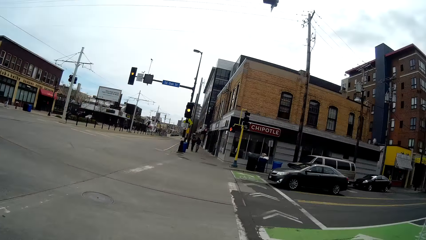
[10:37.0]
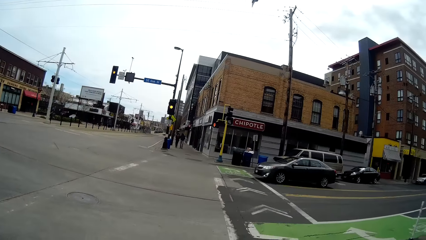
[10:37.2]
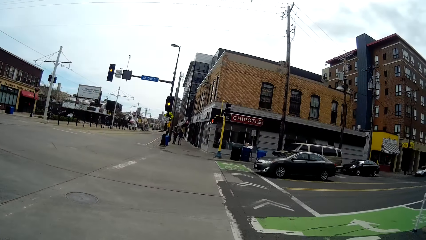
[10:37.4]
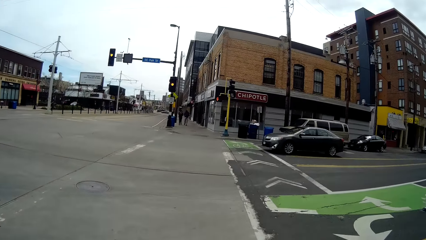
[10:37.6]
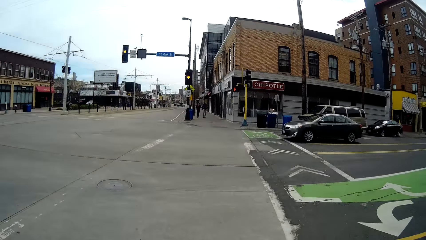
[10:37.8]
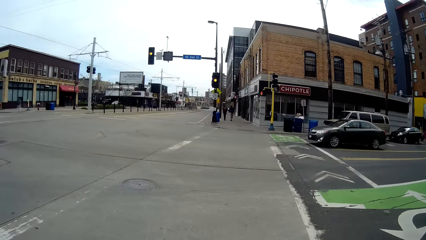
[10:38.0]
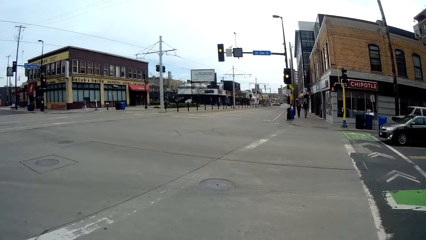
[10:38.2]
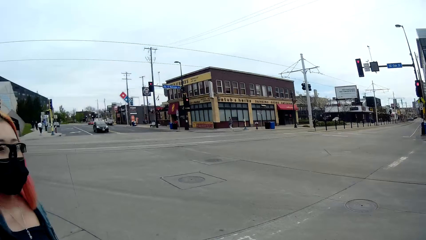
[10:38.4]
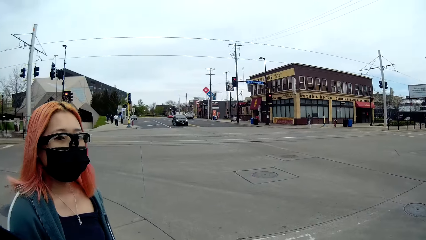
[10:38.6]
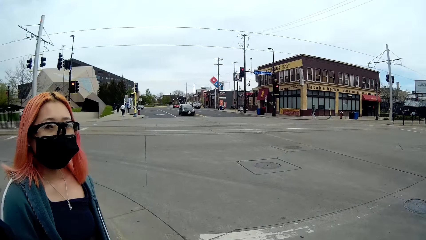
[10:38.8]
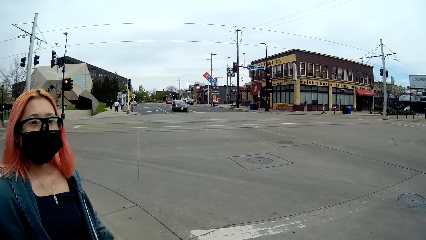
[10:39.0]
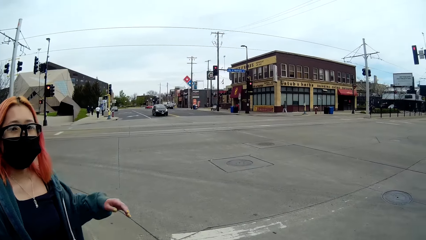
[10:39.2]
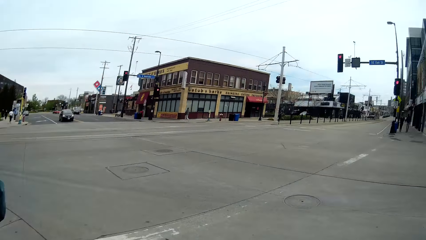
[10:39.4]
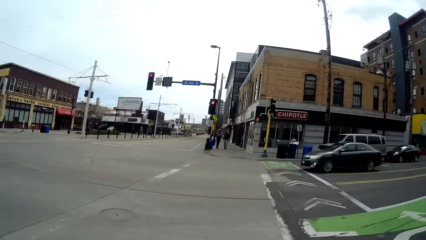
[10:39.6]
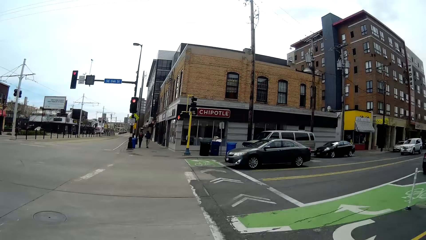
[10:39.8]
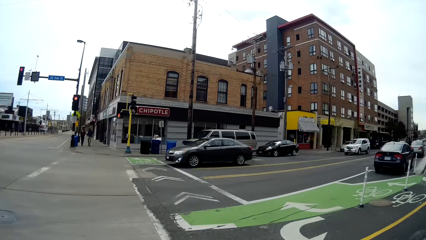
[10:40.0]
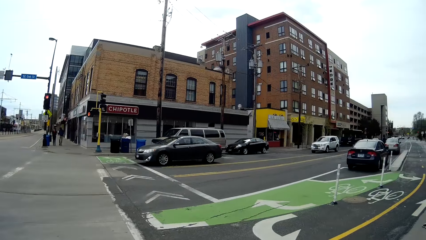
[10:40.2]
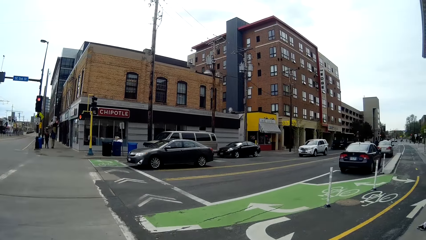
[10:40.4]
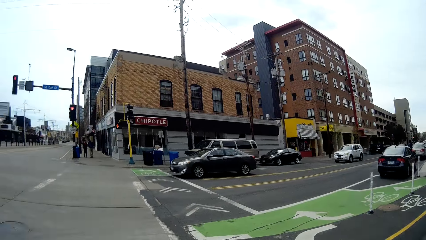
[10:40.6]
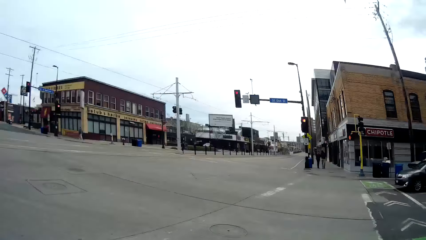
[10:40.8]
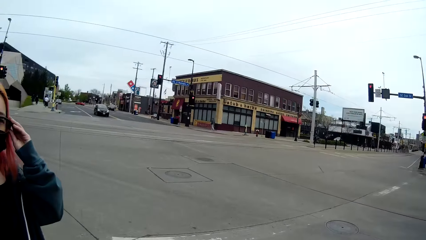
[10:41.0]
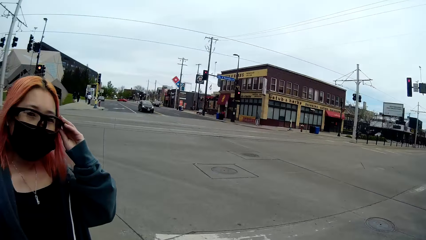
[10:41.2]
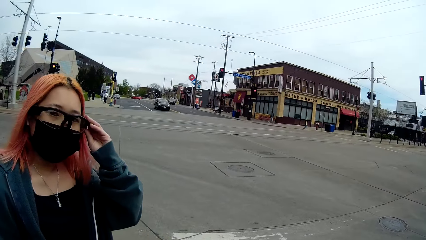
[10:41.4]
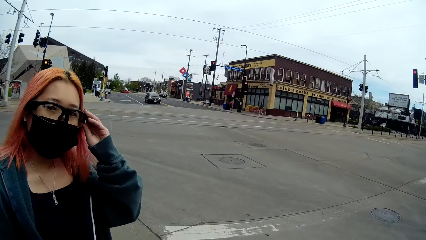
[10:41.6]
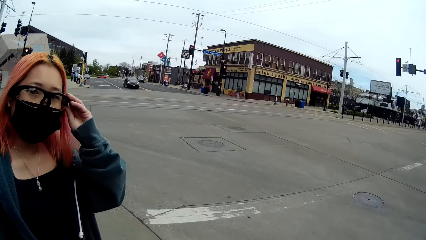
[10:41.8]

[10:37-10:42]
The woman interacts with the camera wearer. The woman adjusts her glasses with her left hand.
